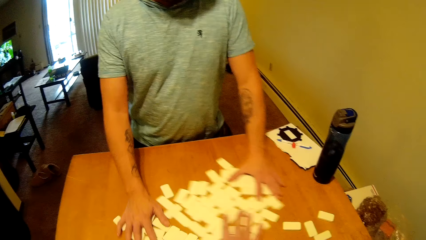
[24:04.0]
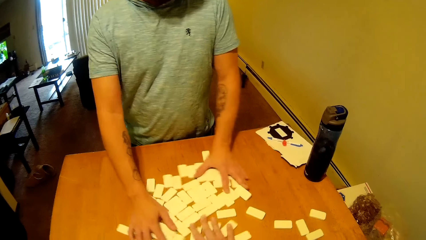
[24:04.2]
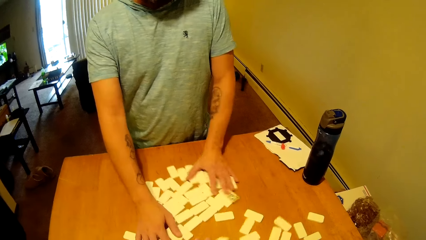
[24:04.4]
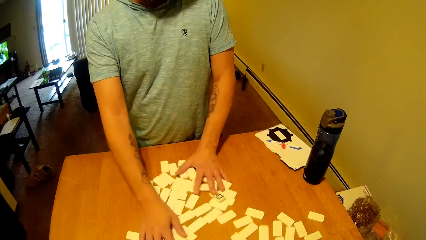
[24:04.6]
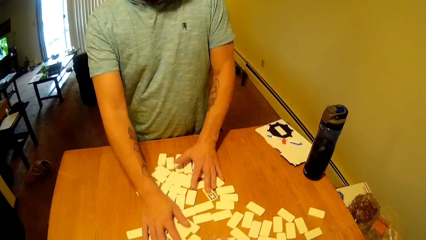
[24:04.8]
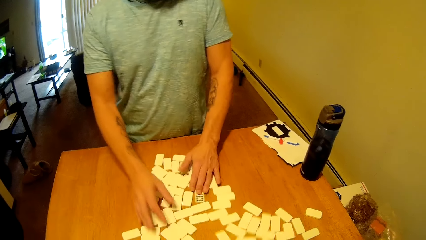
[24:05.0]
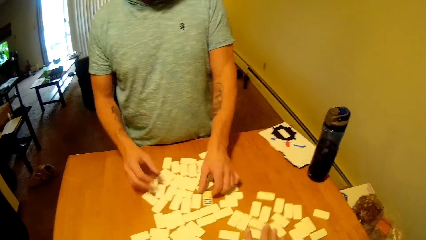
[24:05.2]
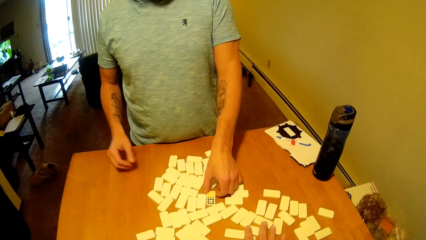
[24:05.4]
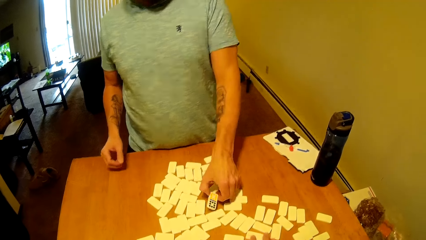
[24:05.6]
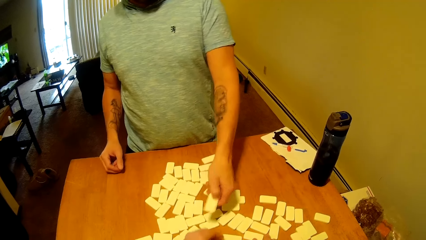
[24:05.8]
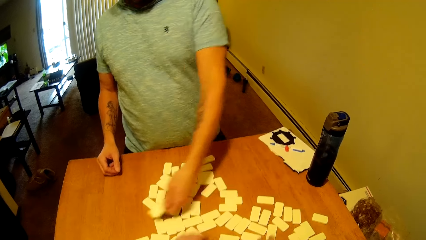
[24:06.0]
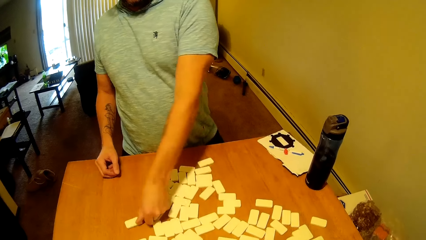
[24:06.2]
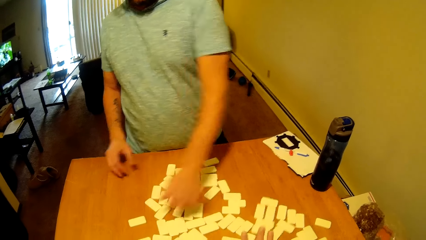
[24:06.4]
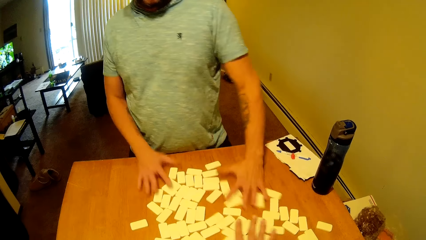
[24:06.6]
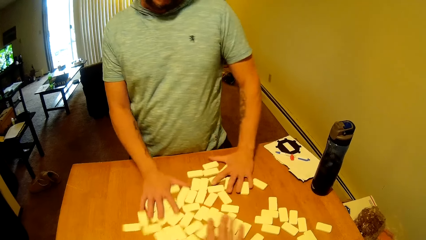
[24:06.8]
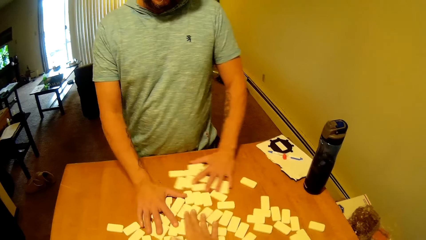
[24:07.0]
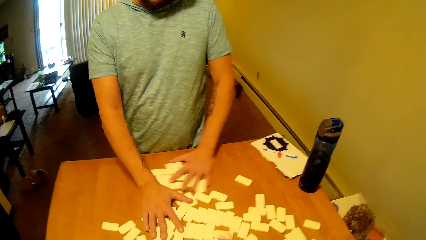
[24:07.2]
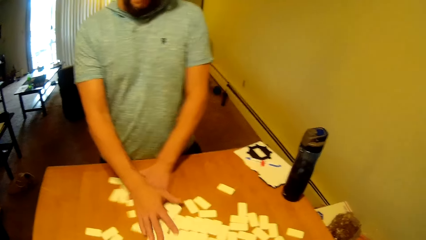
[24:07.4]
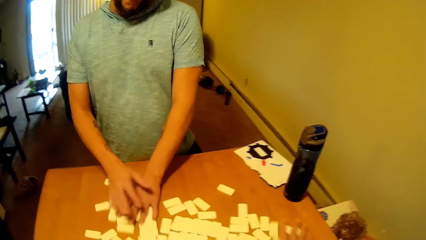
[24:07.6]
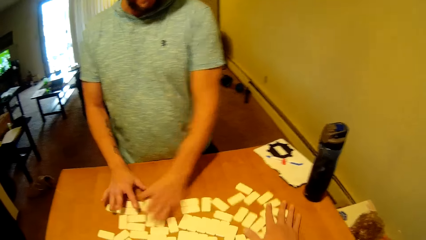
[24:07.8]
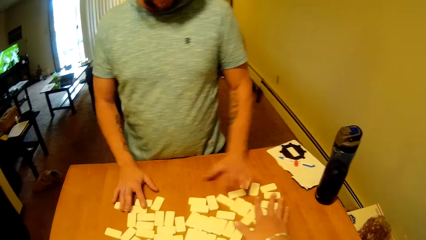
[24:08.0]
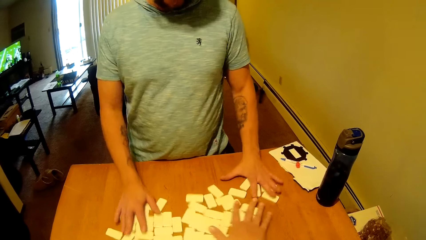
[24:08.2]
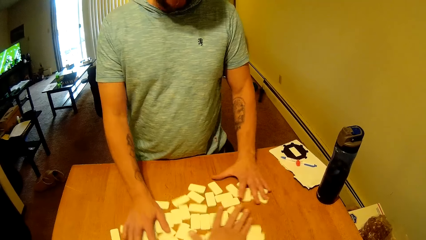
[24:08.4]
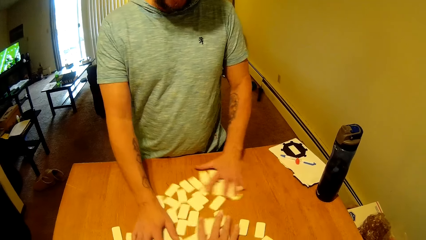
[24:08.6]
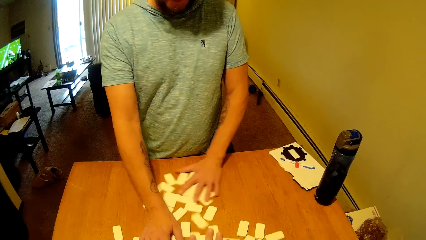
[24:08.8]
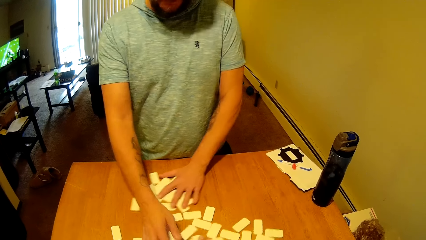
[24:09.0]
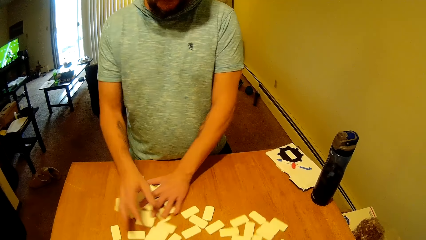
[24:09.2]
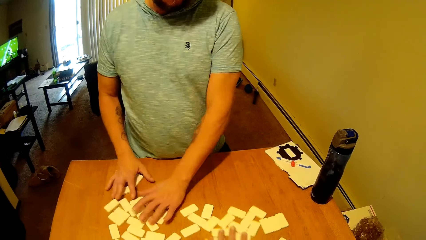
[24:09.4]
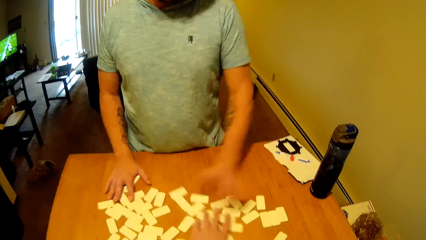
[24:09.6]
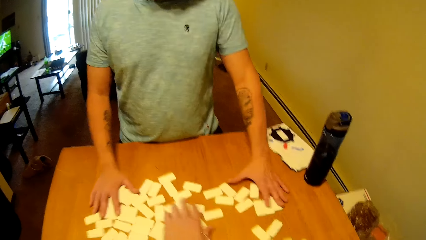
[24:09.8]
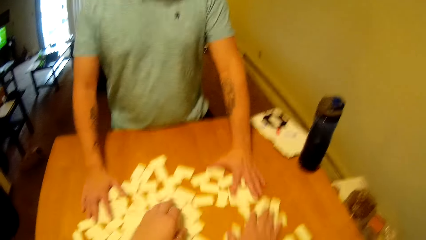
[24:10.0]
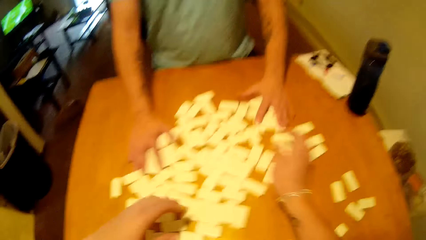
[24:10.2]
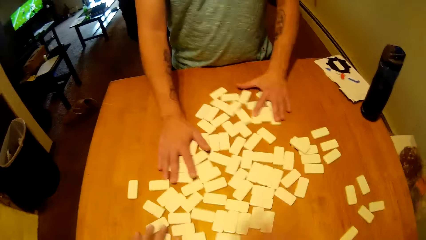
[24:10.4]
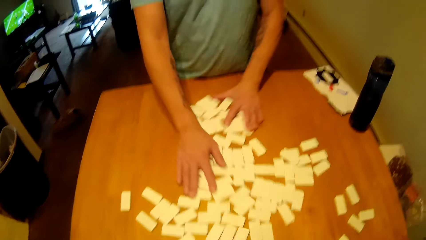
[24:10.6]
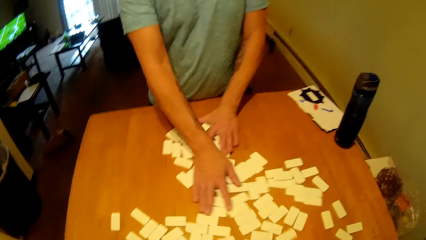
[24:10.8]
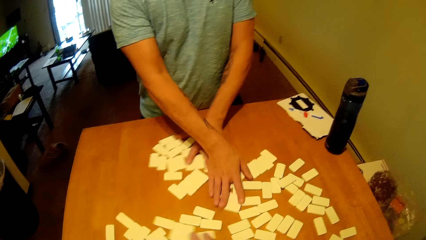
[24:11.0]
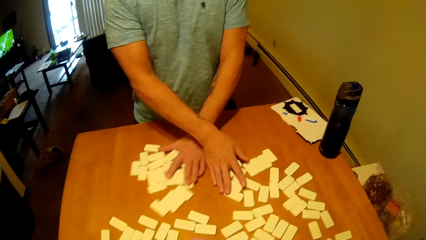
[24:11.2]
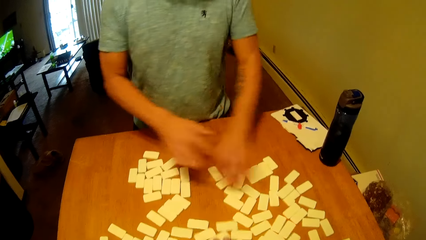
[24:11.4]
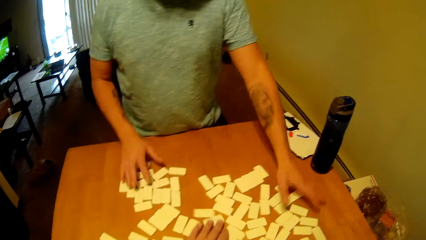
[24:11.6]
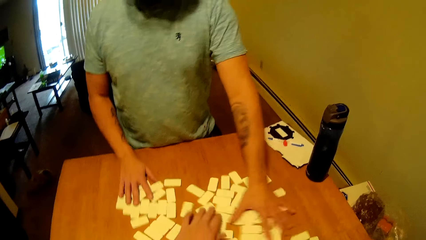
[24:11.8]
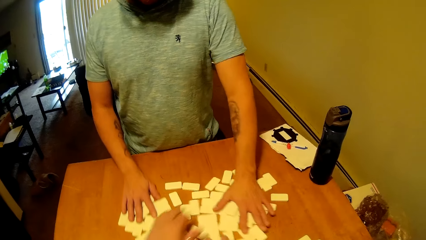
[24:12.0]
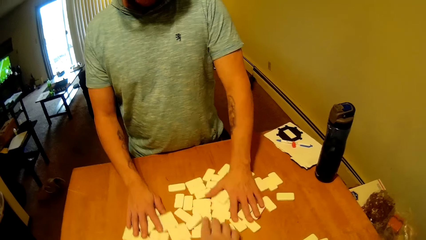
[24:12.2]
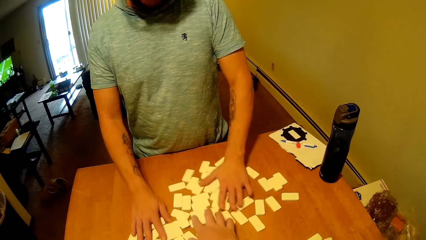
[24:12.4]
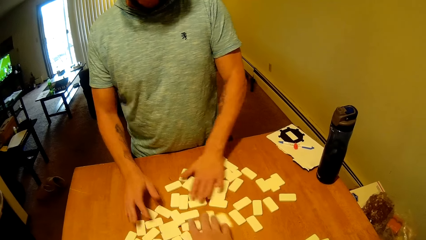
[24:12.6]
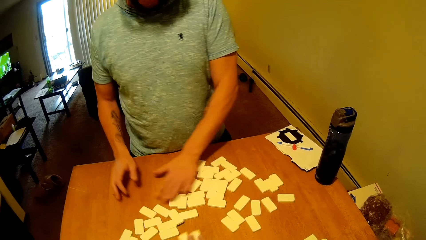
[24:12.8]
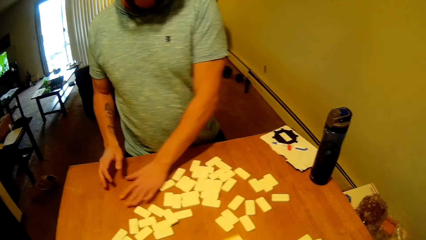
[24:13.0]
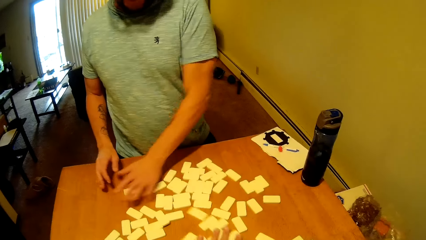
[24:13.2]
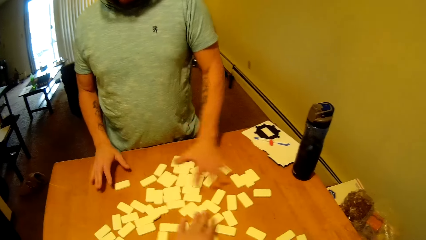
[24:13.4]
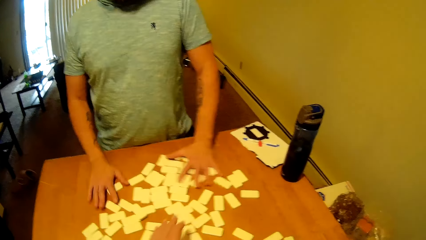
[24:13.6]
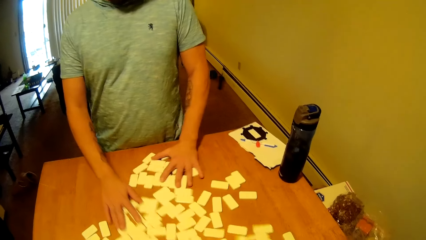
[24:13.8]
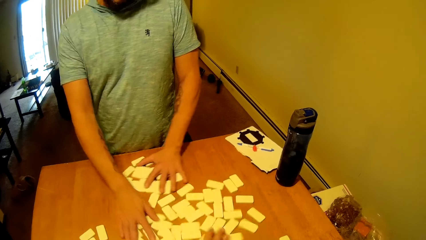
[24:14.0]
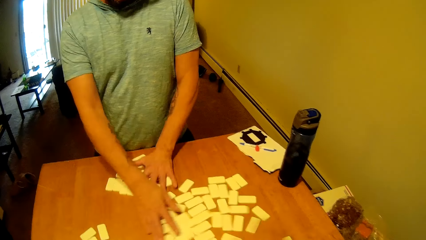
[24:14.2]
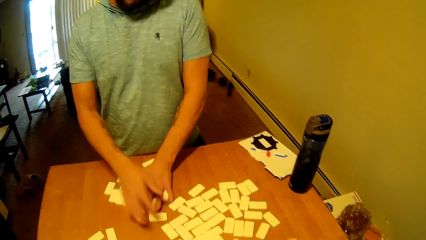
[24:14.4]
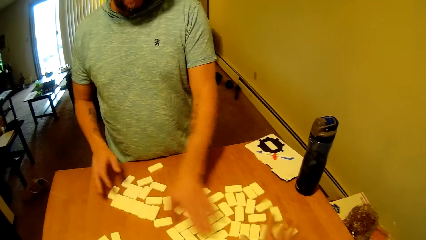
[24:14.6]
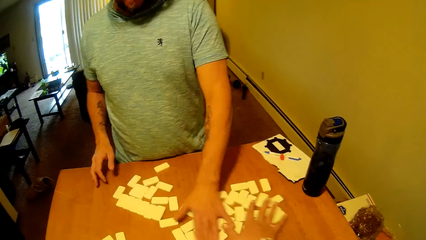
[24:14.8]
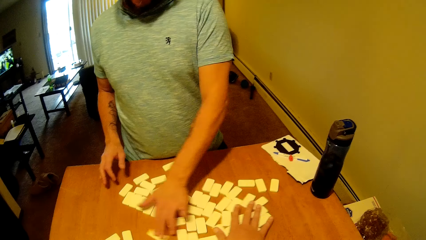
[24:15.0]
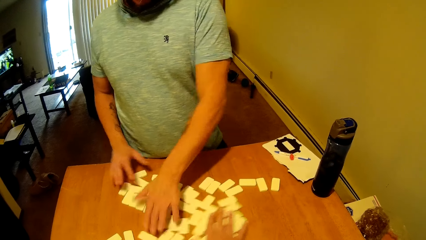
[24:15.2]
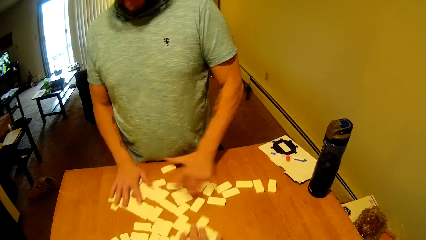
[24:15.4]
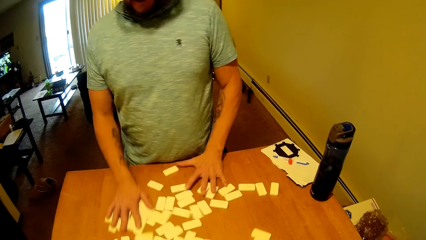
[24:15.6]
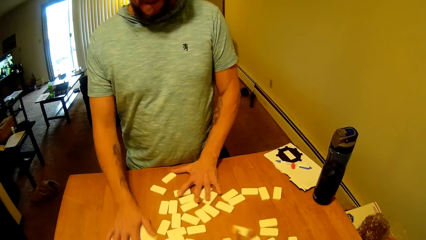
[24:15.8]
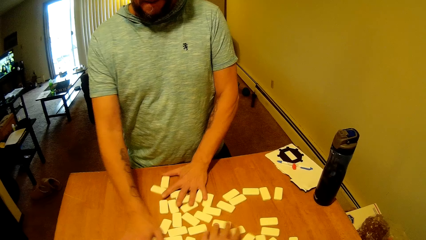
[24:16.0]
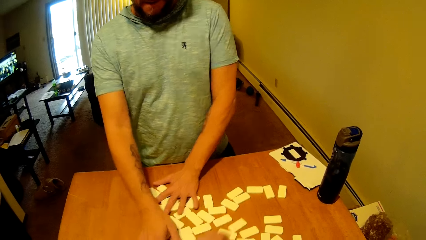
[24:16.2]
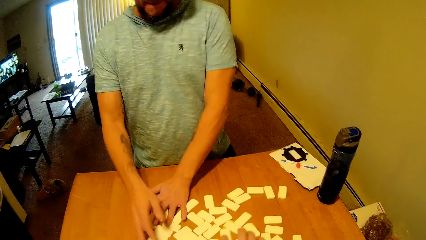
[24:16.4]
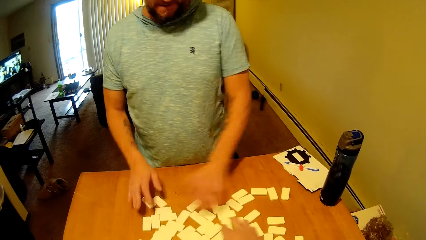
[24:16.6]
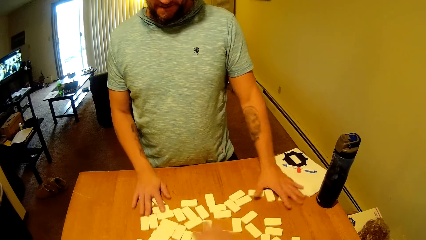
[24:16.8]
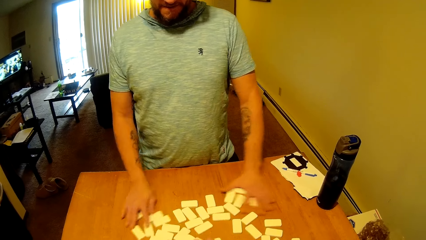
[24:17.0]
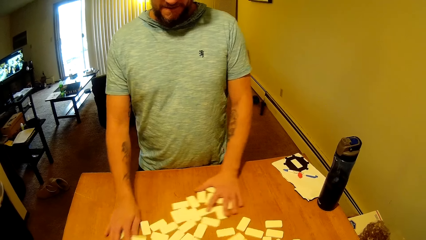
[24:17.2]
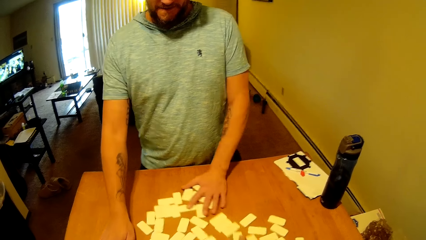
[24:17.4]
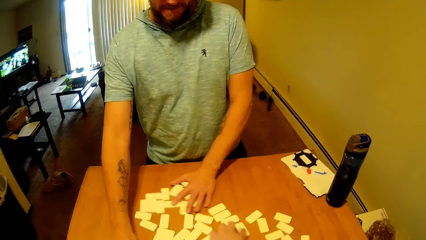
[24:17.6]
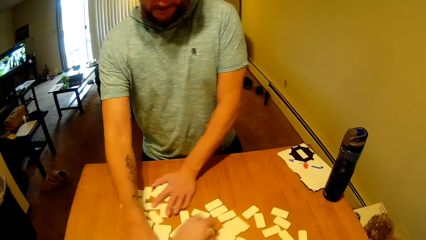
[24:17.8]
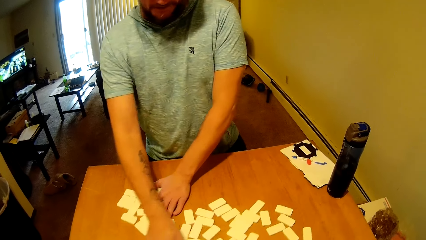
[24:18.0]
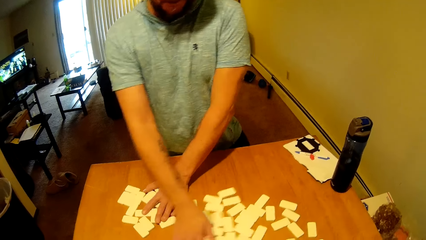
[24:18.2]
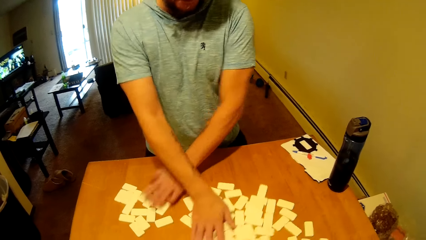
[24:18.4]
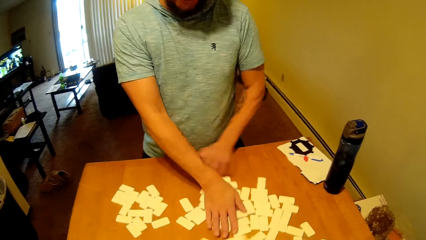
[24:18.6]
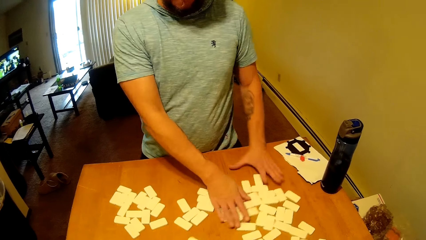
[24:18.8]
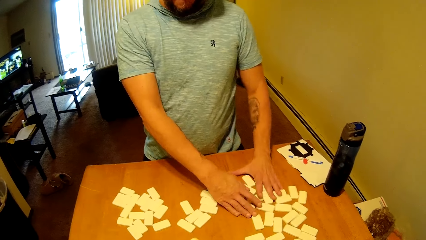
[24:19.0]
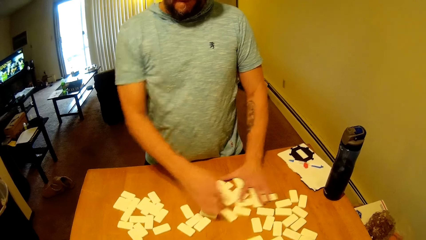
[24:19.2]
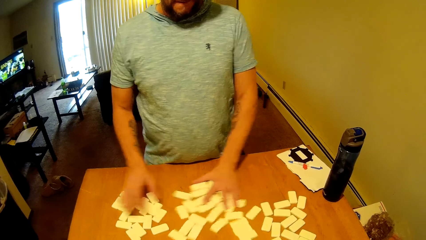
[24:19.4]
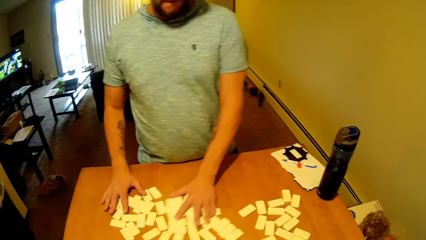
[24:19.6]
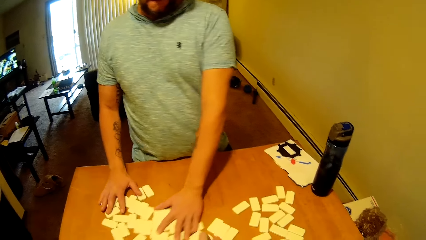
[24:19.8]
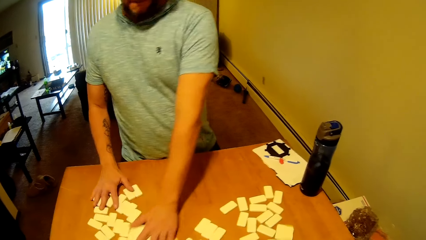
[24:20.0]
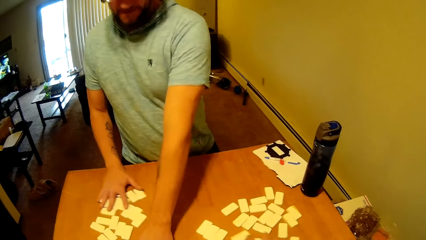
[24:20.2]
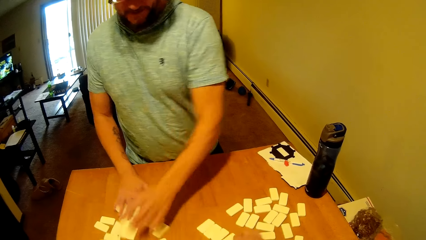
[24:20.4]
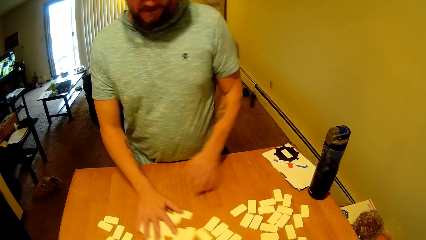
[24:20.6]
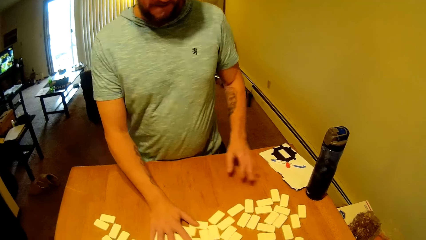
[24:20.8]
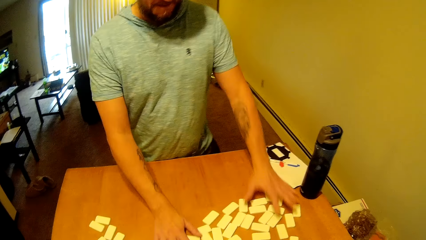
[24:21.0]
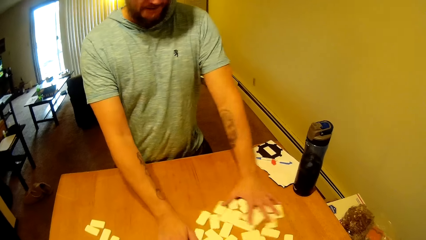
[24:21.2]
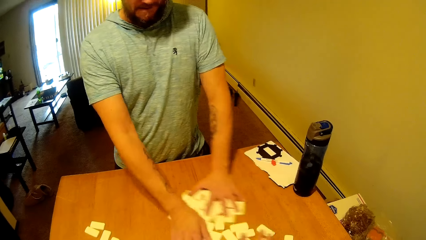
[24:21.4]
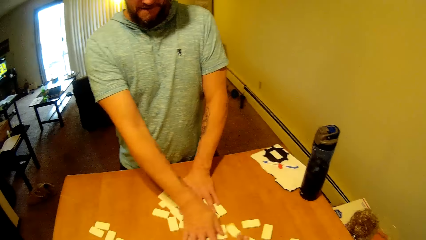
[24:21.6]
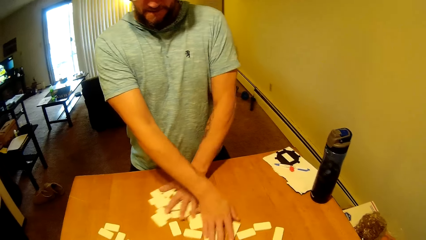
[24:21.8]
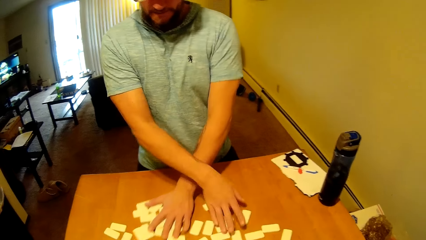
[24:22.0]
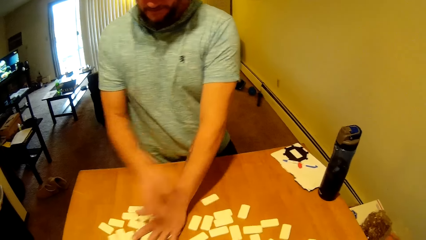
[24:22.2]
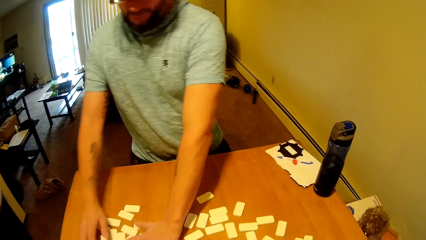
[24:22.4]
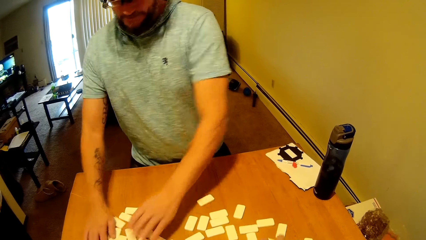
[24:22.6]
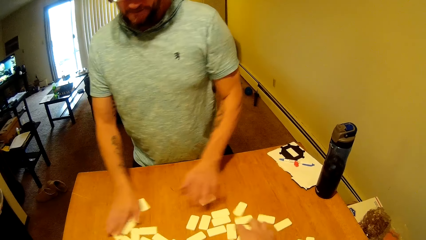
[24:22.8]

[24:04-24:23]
A man picks a domino tile on the table. The camera wearer mixes the domino tiles on the table. The man mixes the domino tiles on the table and puts the domino tile on the table. The camera wearer mixes the domino tiles on the table. The man mixes the domino tiles on the table and talks to the camera wearer. The camera wearer mixes the domino tiles on the table. The man mixes the domino tiles on the table. The camera wearer talks to the man.
